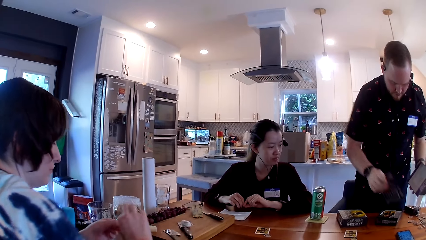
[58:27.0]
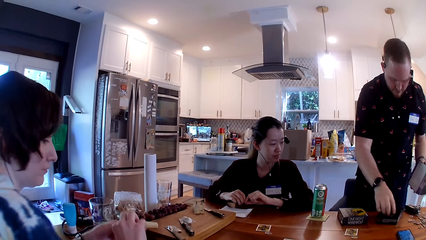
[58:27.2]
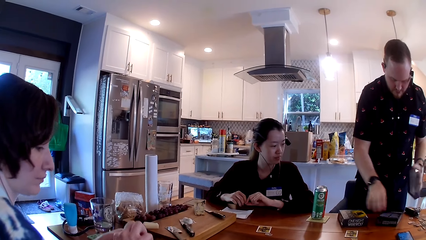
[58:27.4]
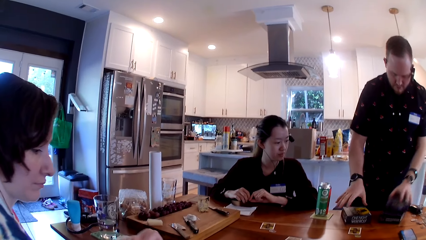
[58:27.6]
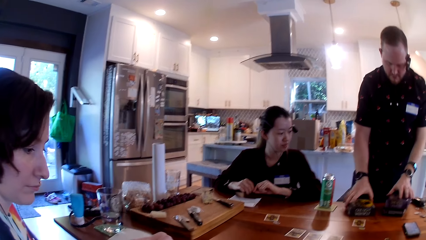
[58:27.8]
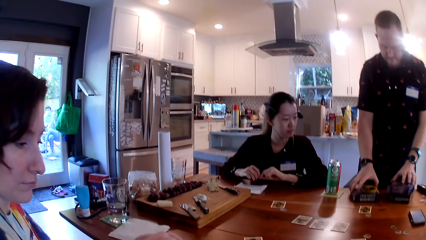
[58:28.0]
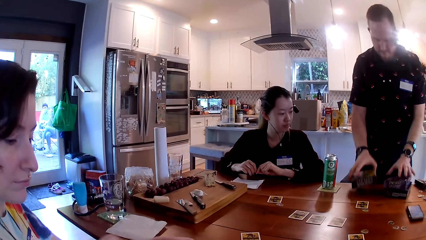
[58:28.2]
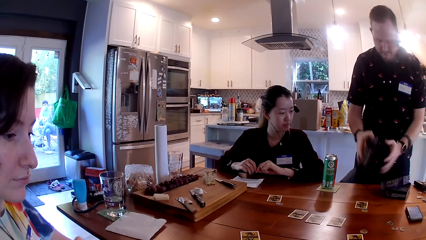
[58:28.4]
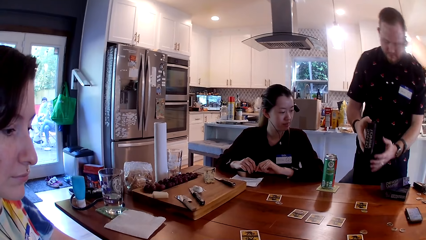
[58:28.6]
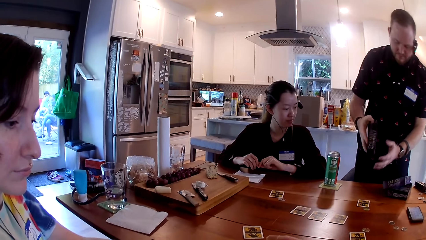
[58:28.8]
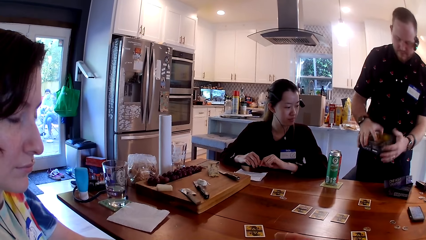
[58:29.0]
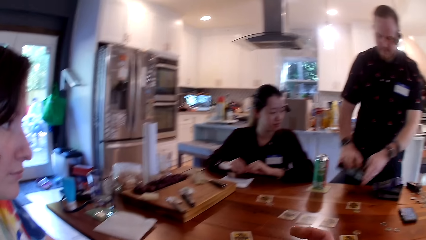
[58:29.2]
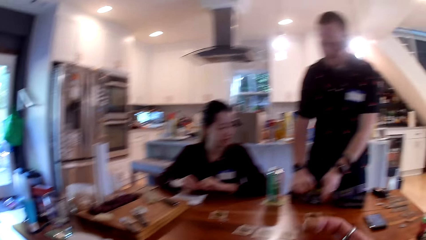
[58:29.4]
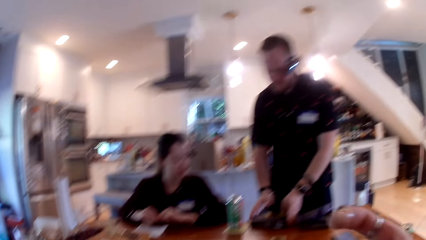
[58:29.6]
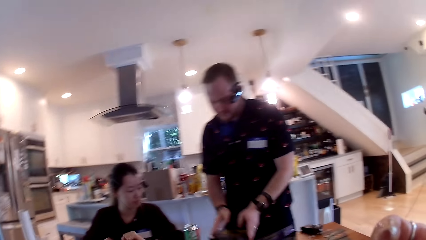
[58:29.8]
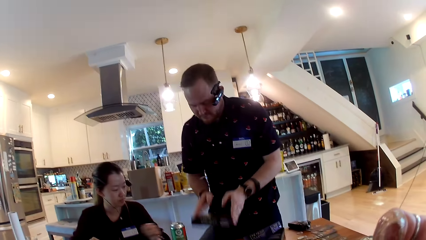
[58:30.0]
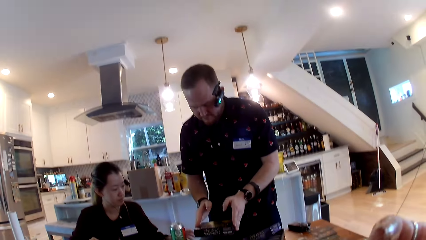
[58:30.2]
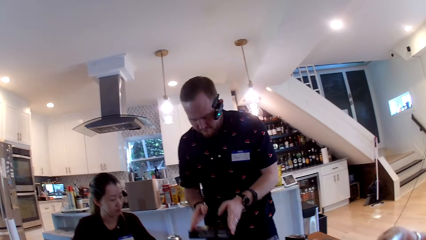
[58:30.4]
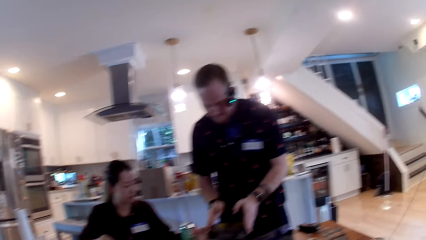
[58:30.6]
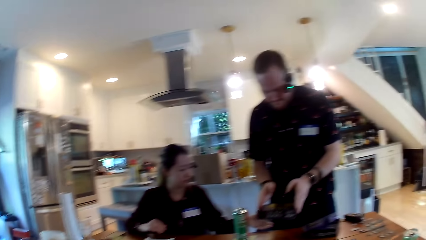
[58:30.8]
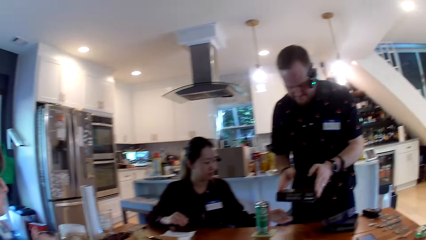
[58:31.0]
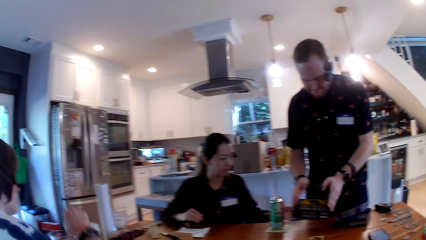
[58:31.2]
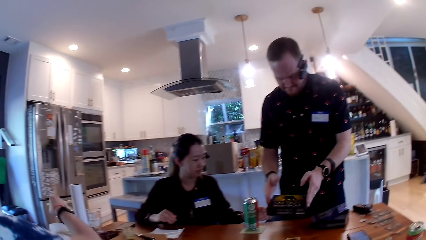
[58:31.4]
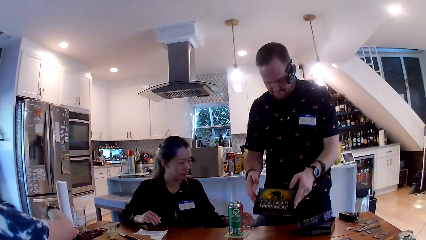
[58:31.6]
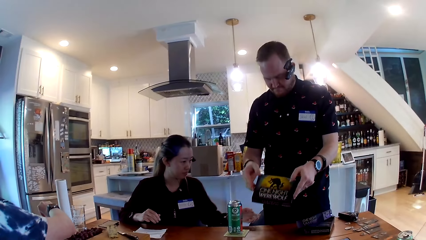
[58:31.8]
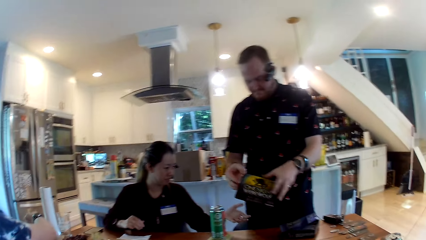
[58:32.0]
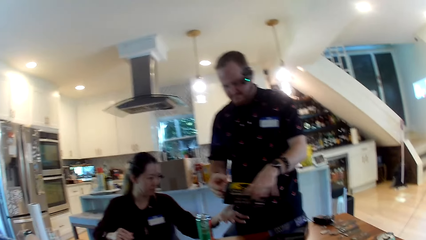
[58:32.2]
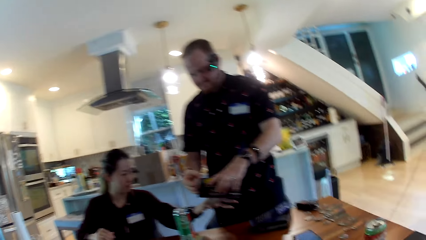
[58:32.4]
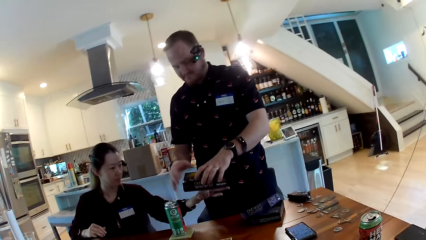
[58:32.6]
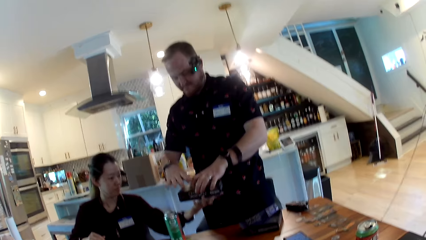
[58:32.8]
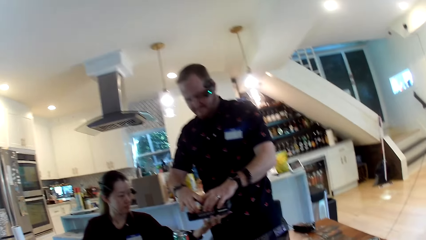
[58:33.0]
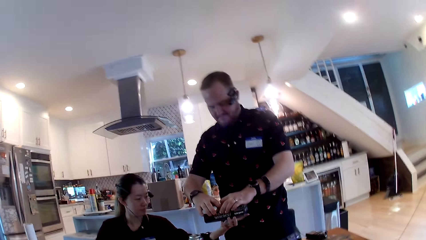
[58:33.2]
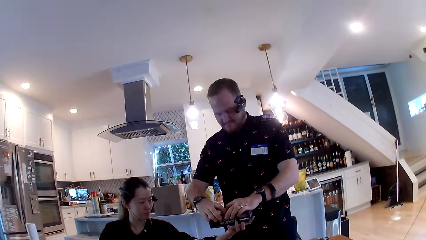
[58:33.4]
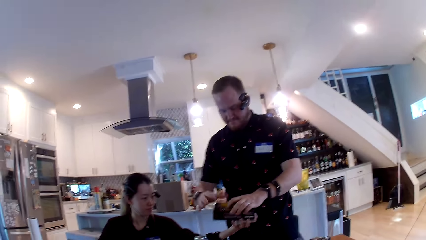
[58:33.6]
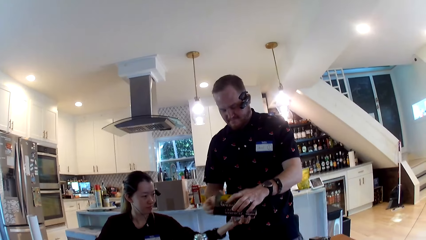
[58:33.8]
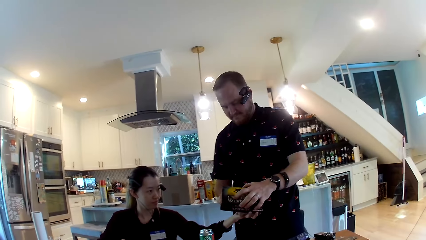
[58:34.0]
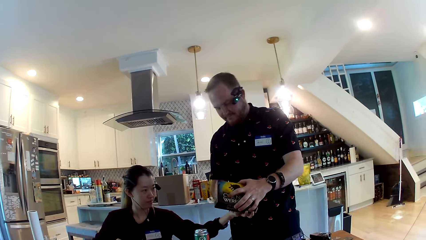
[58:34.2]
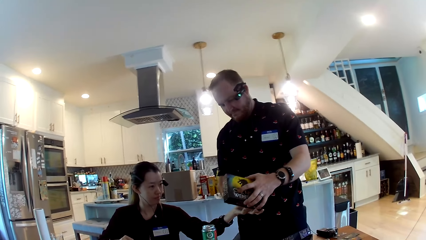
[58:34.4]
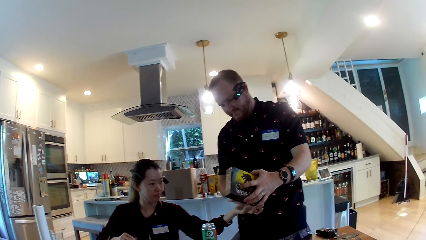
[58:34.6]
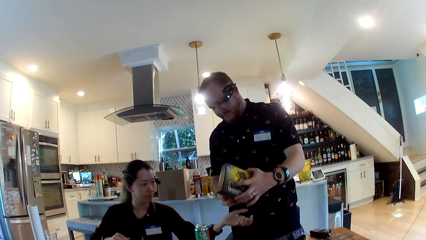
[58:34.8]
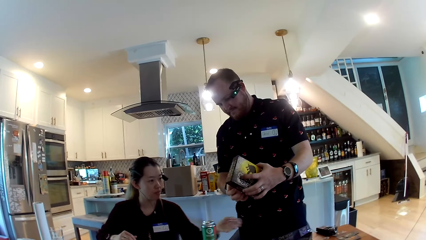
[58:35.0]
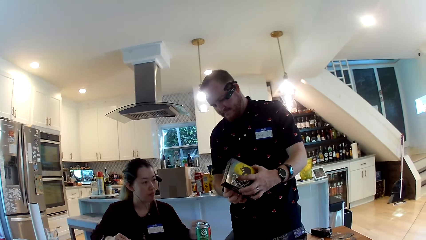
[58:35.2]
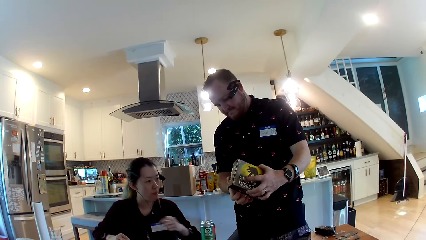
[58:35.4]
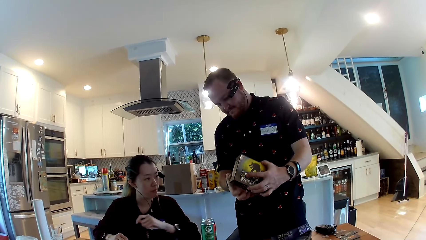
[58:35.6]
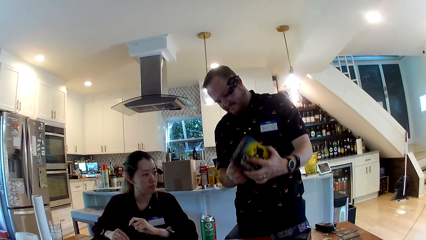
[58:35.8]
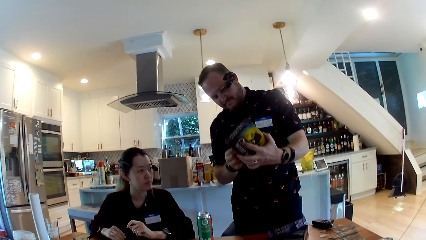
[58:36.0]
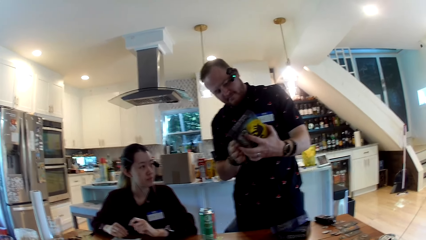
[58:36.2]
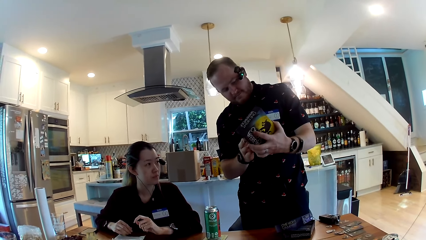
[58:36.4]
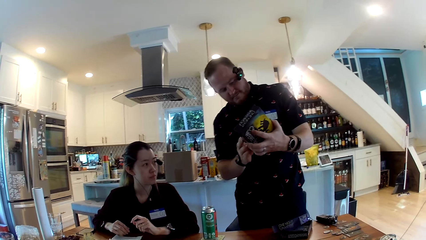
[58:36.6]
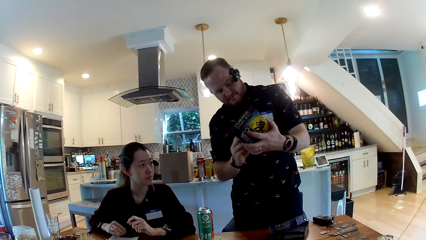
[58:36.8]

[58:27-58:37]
The man drops the manual in the game box with his right hand and closes the game box with his left hand. The man picks up the game box by his right side on the table with his right hand. The man drops the game box on the table with his hands. The woman picks up a cracker from the pack of crackers on the table with her right hand. Another woman holds the bottom of the game box on the man's hands with her left hand. The other woman releases her left hand from the game box in the man's hands.

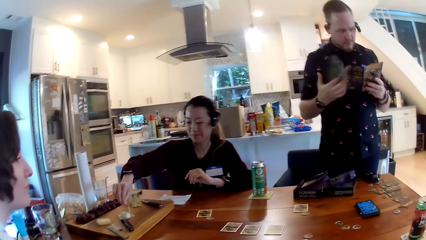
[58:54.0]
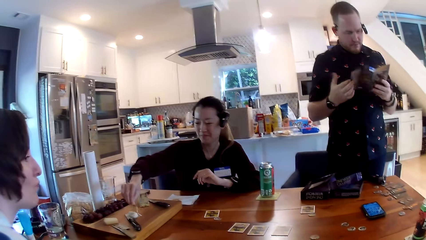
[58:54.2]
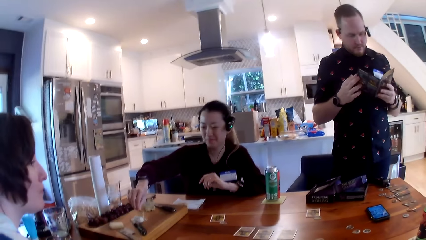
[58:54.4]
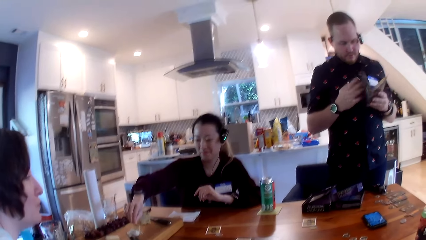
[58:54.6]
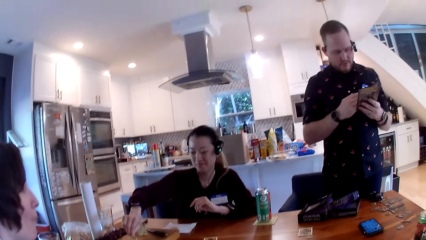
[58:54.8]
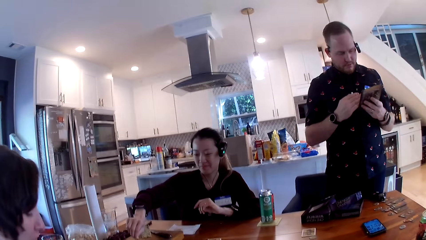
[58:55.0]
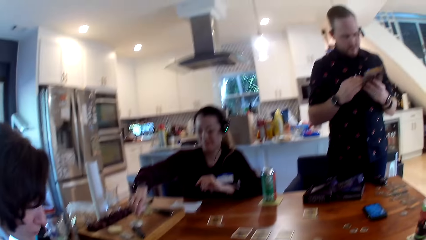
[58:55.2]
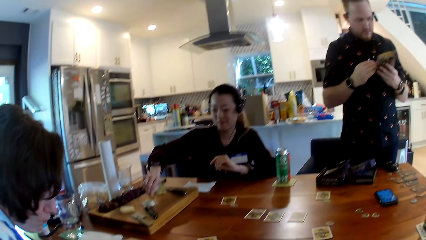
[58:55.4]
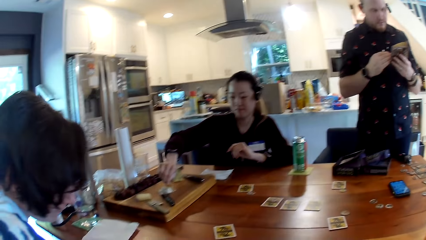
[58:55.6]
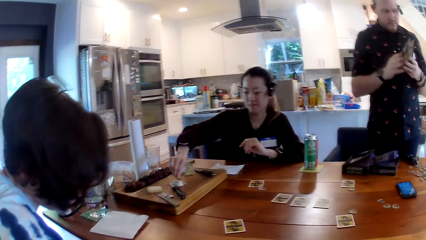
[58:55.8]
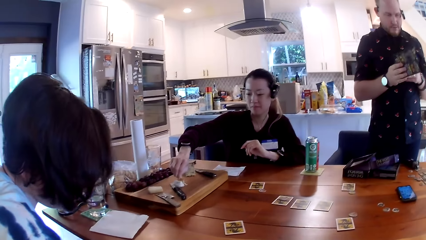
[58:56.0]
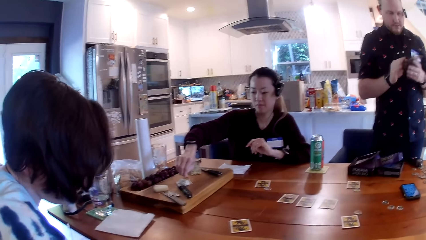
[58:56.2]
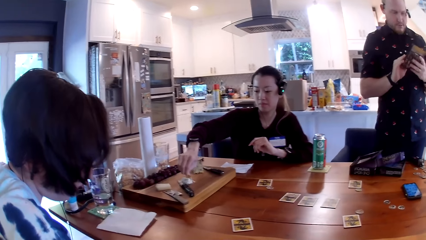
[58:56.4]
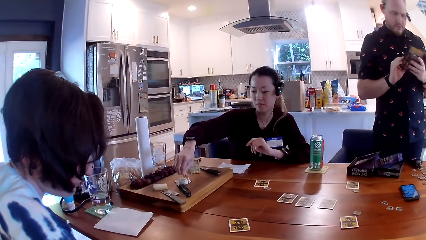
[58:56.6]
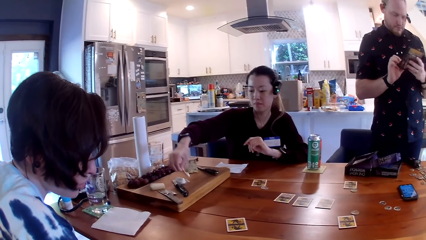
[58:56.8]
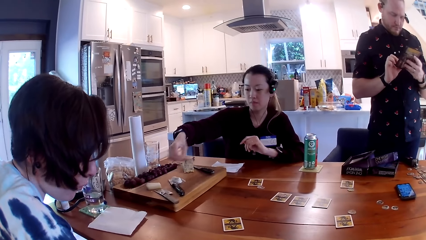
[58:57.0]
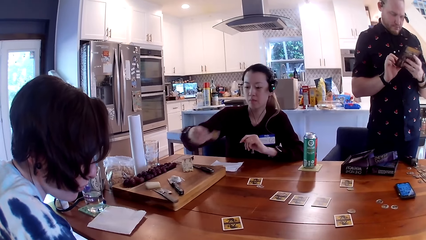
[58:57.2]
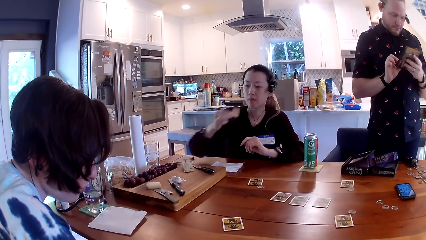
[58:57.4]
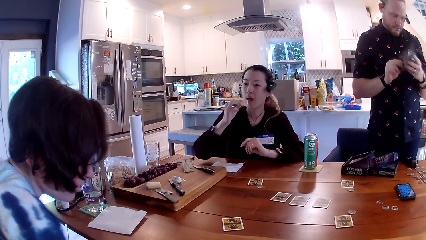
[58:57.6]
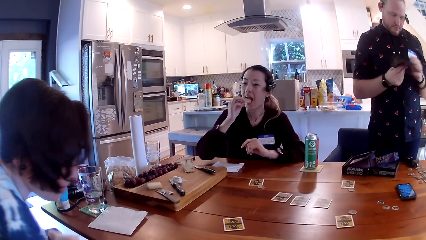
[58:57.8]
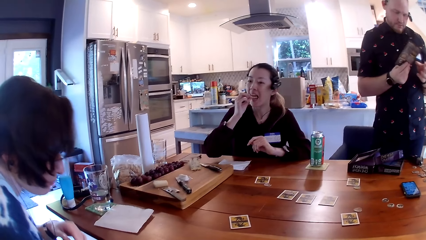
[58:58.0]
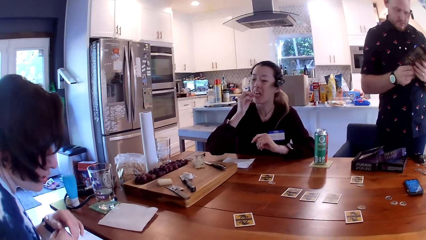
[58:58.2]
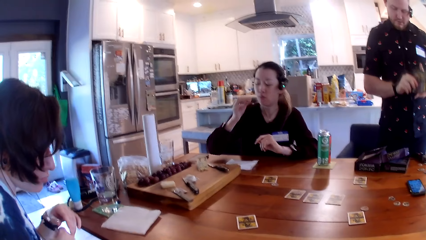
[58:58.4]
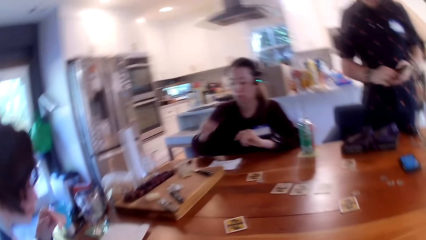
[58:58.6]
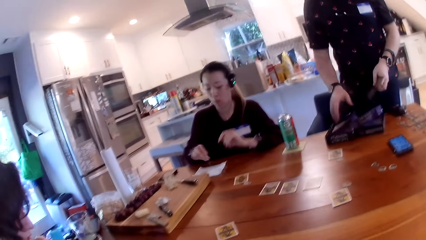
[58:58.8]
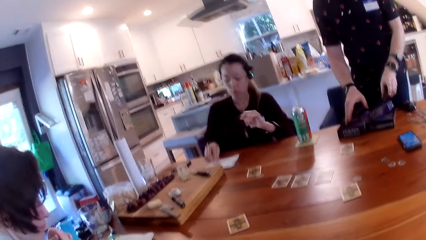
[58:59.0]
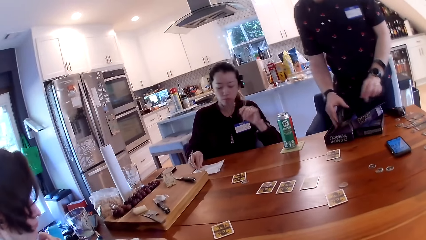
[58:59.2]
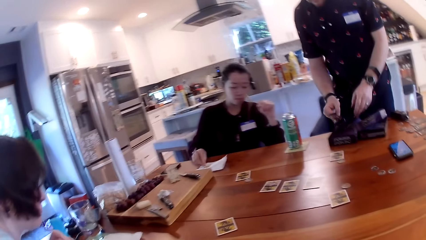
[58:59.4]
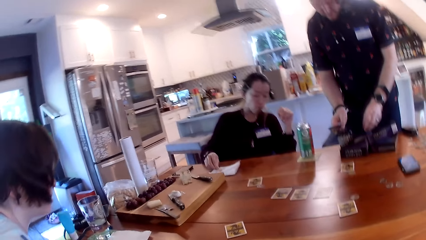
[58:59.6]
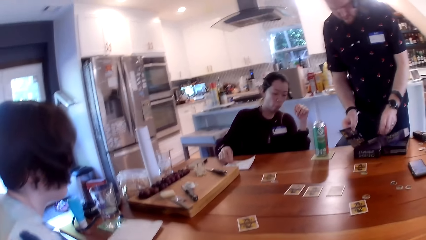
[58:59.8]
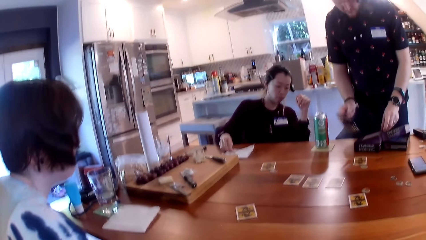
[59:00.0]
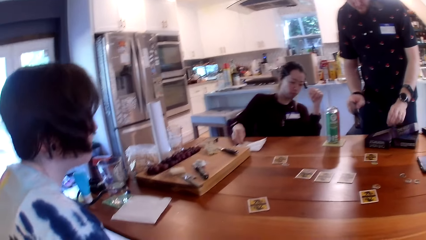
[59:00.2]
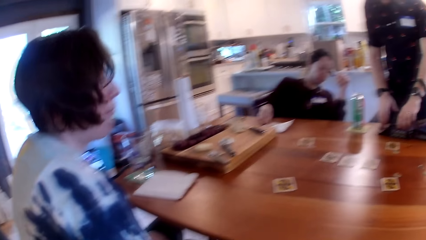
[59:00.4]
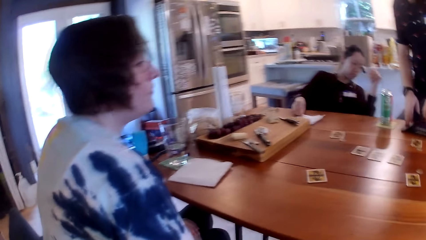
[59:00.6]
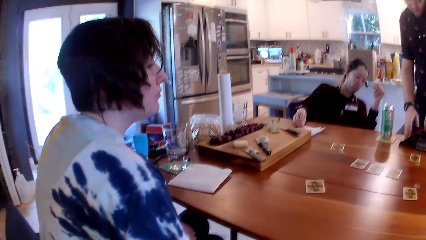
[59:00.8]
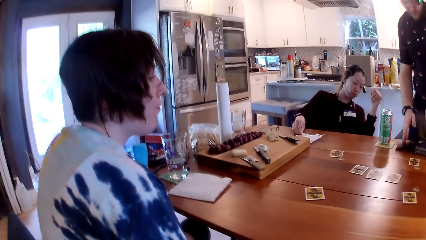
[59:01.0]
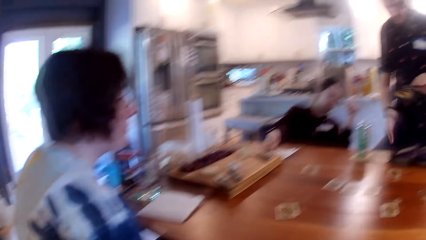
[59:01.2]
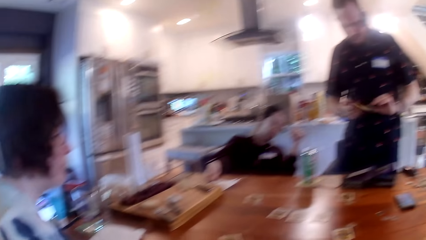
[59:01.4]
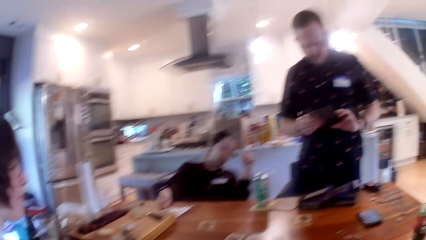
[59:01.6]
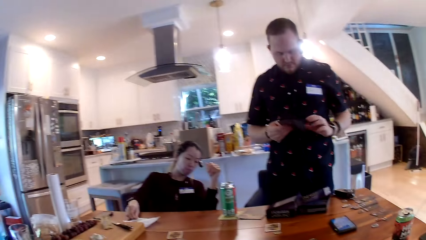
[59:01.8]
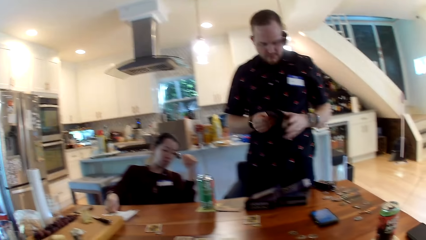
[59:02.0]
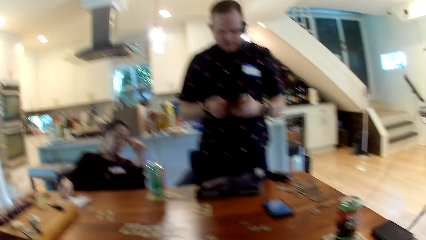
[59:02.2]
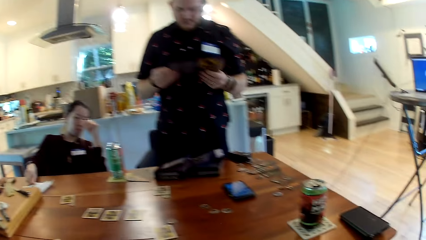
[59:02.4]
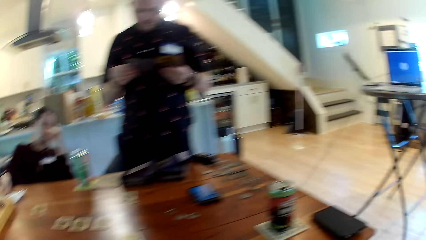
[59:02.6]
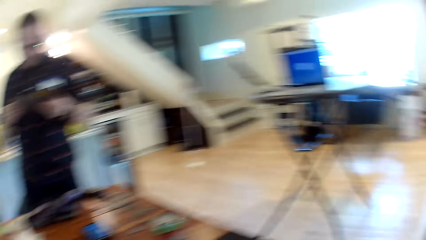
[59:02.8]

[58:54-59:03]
The woman dips the cracker in cream cheese on a slab on the table with her right hand. The woman puts the snack on the table. The man flips the paper with his hands. The woman puts the cracker with cream cheese in her mouth with her right hand. The man drops the paper inside the game box with his left hand. The woman puts down the snack. The man moves a paper in the game box to the table with his right hand. The man holds the pamphlet. The man picks up a paper in the game box with his left hand and flips the paper with his hands.
